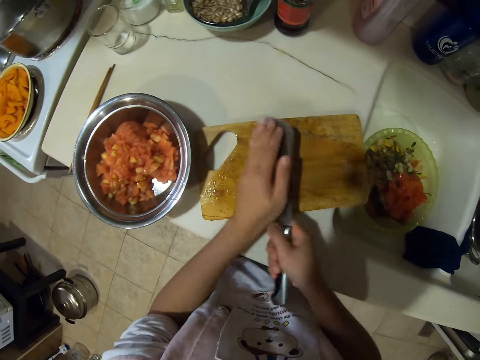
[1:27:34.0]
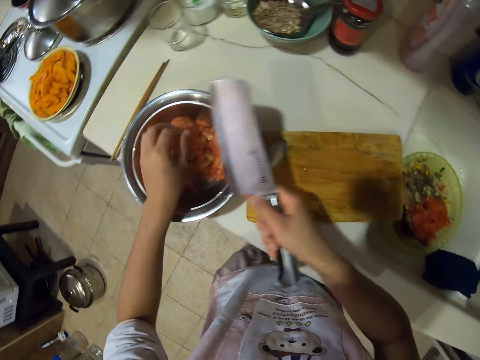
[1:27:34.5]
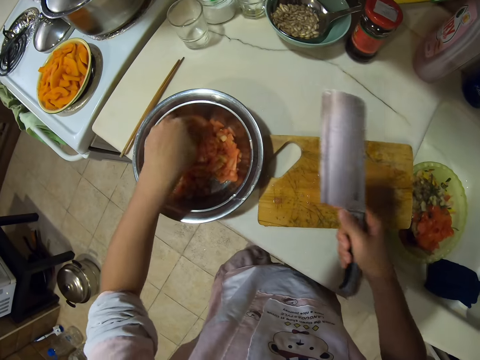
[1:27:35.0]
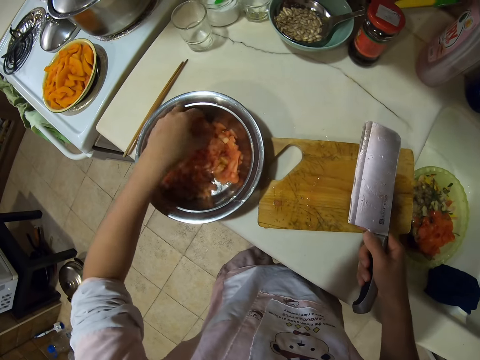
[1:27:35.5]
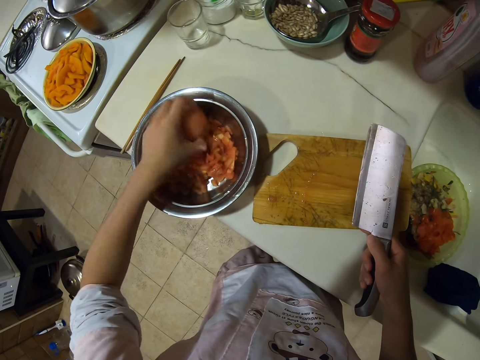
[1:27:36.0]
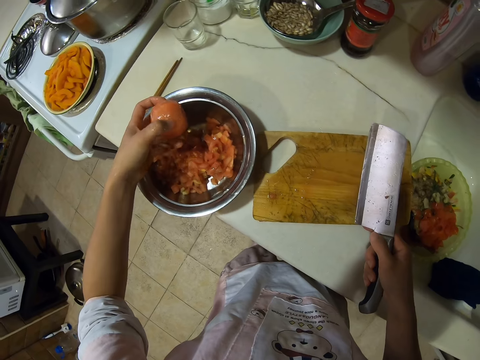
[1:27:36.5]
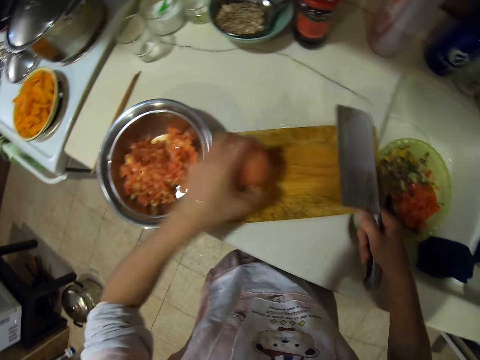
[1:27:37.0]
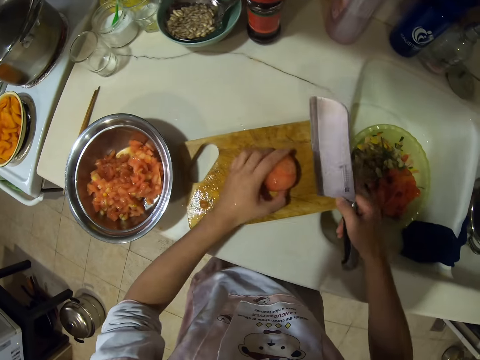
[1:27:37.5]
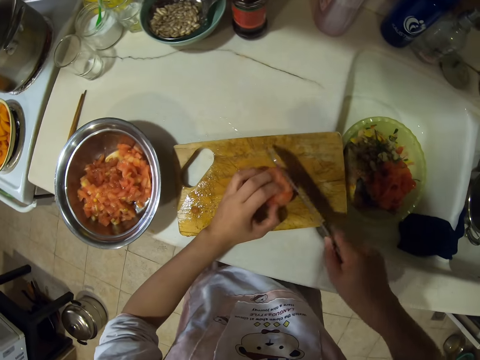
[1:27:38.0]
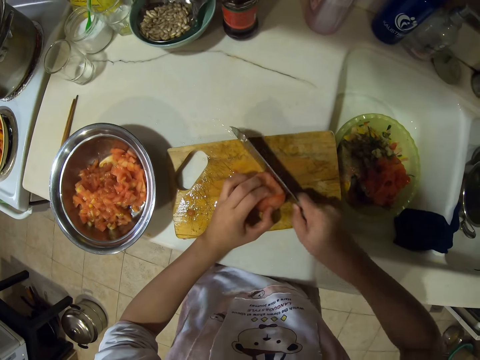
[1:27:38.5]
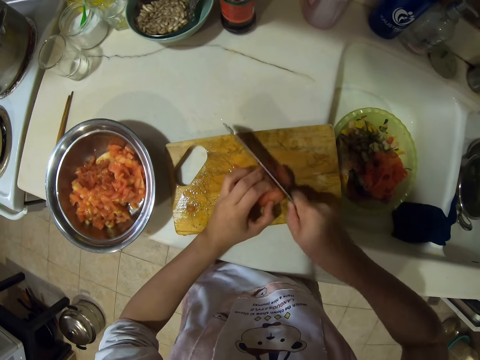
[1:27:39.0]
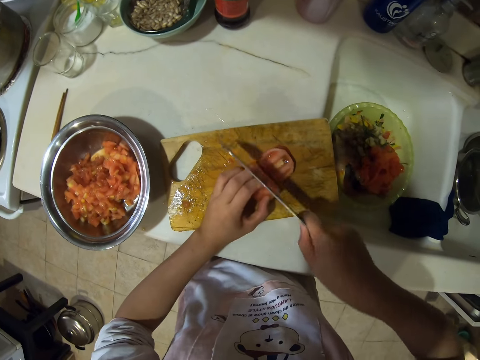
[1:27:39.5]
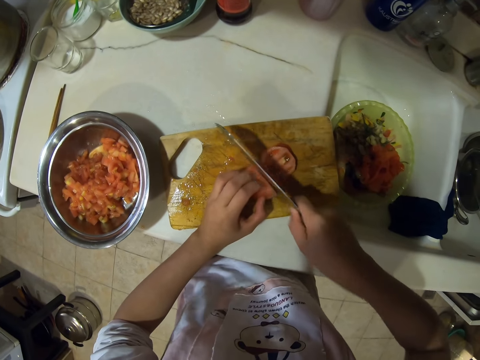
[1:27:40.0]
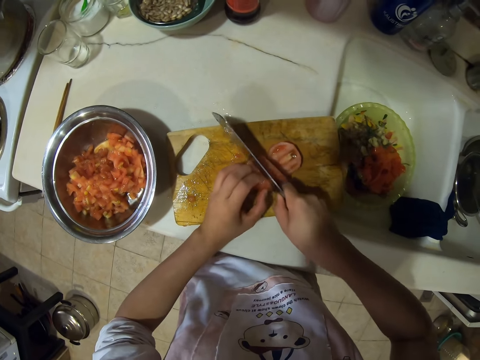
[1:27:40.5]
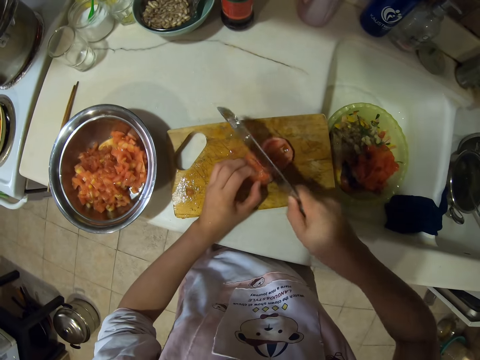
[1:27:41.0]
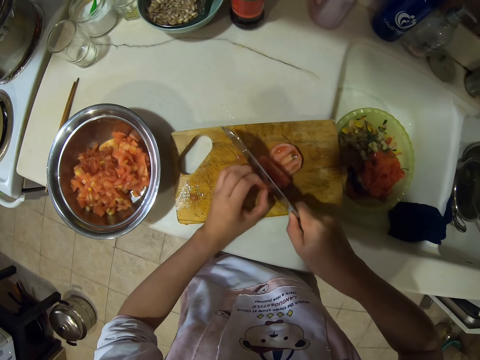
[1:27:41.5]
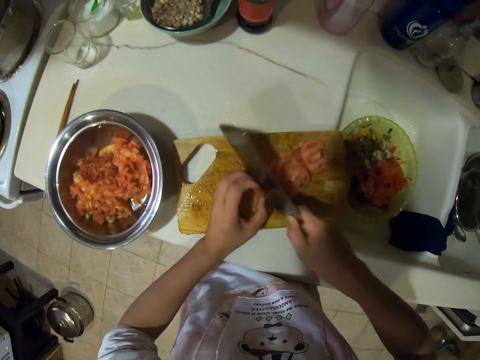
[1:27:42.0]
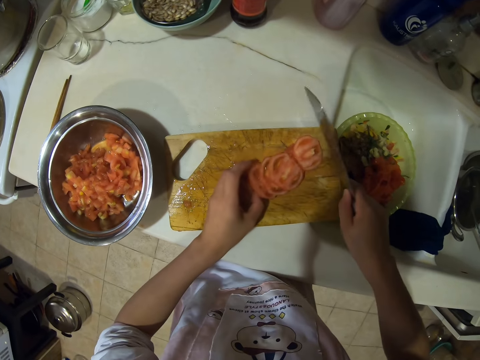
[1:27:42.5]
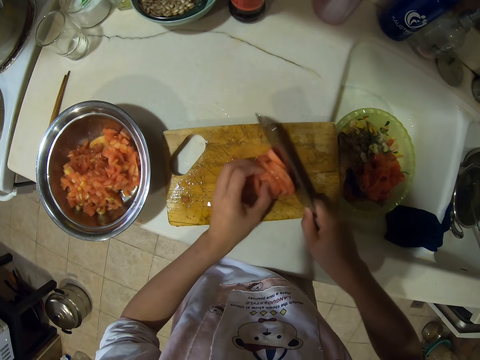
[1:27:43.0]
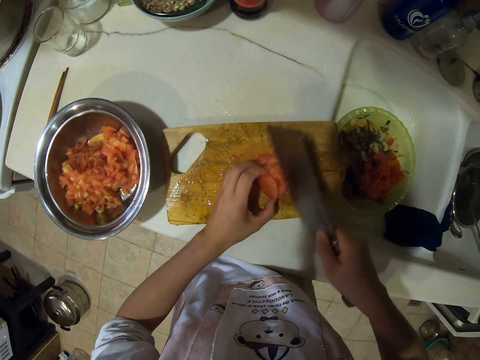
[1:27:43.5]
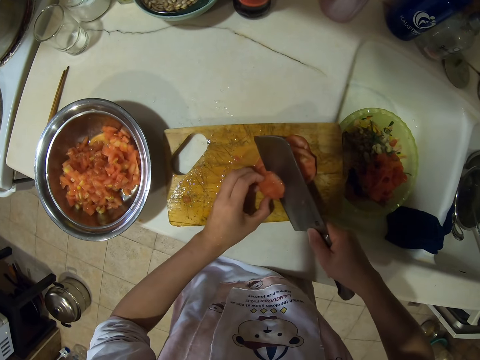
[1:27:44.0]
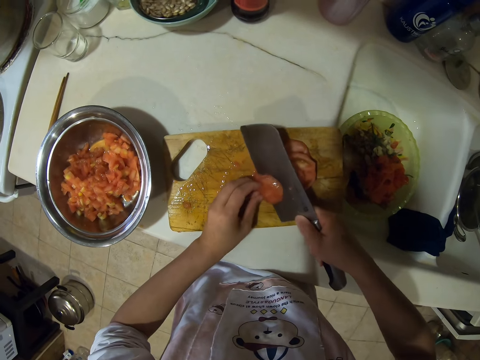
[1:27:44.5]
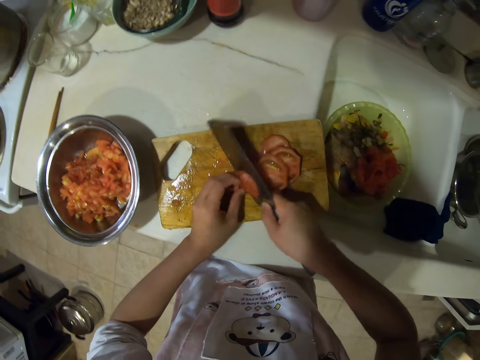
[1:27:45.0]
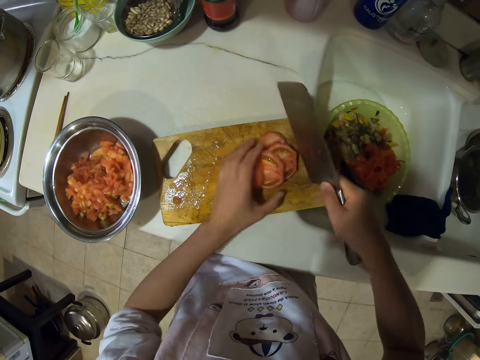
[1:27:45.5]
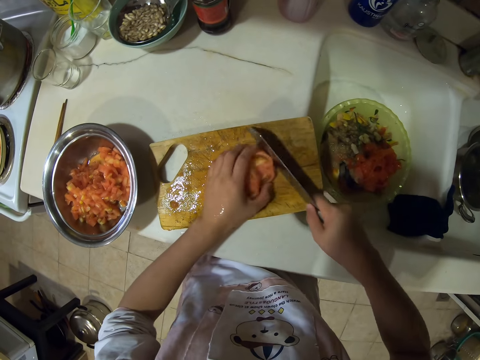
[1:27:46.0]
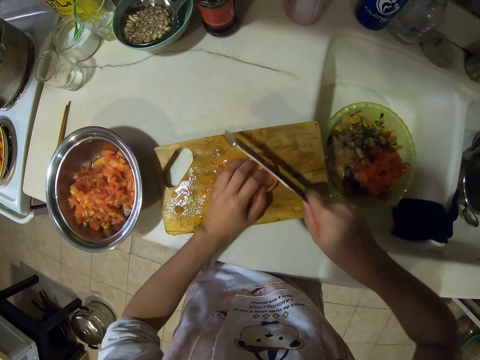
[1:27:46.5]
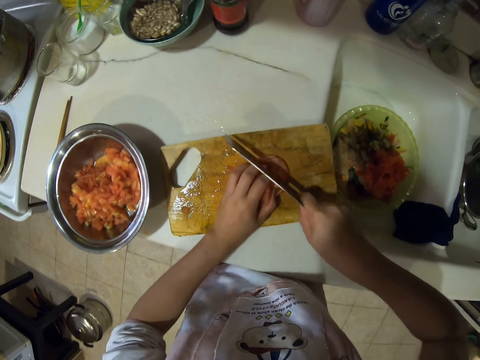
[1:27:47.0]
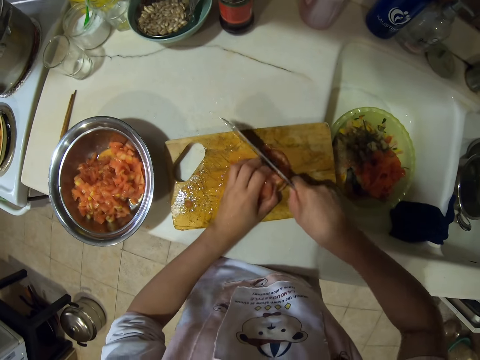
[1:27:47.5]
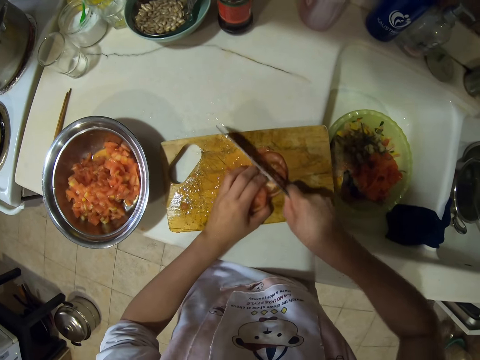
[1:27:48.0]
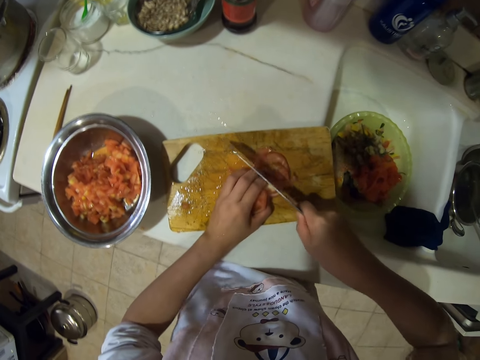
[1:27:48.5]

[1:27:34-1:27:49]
The camera wearer picks a tomato and puts the tomato in a bowl. They move tomatoes. They pick a tomato and put the tomato on a chopping board or cutting board. They move the cutting board. They chop the tomato. They gather tomato slices, slice the tomato, gather the tomatoes and slice the tomatoes.

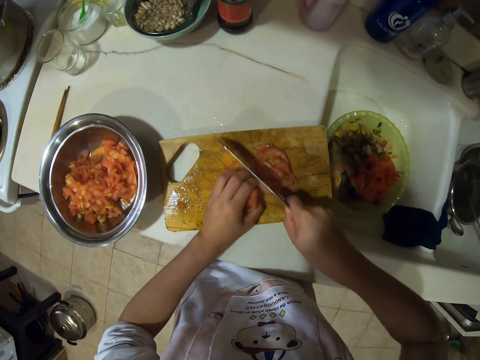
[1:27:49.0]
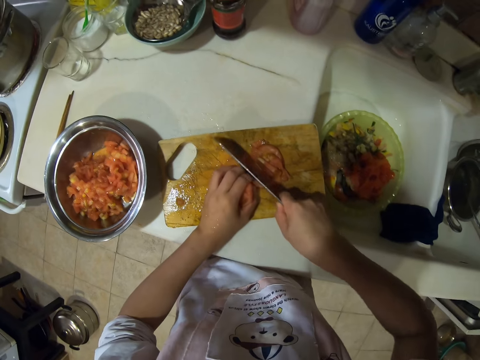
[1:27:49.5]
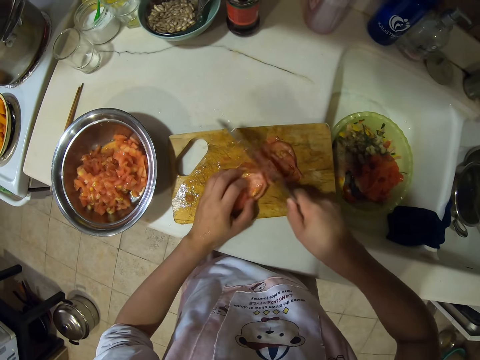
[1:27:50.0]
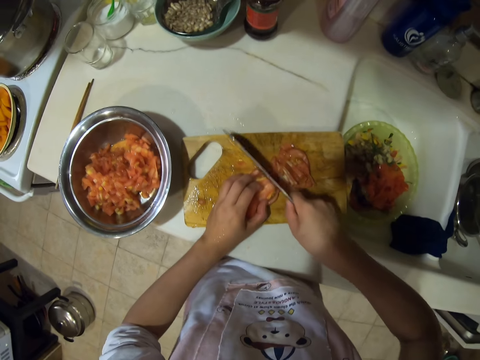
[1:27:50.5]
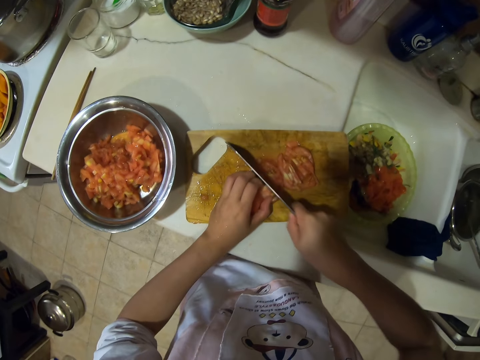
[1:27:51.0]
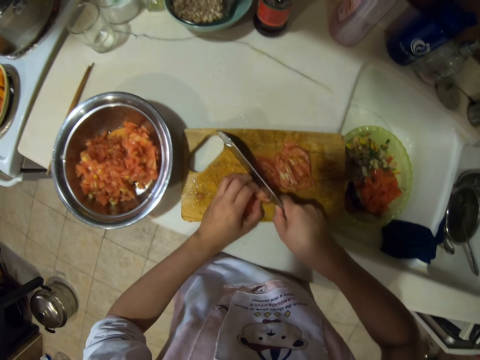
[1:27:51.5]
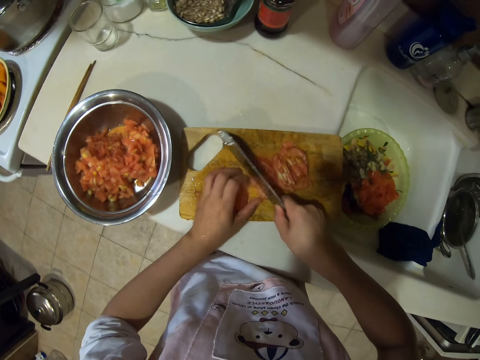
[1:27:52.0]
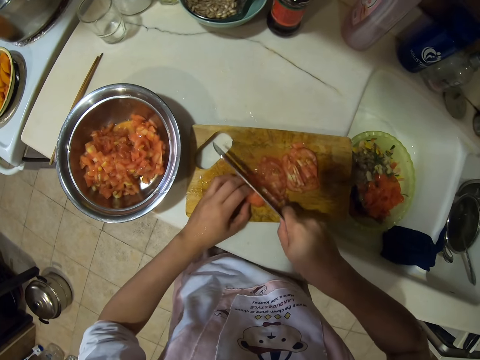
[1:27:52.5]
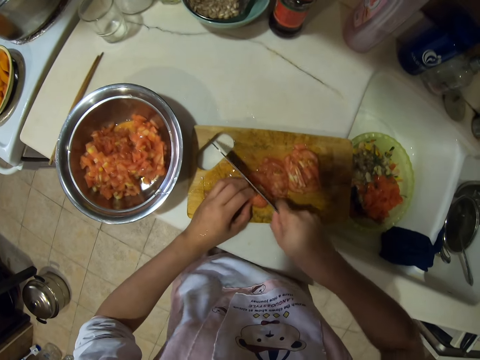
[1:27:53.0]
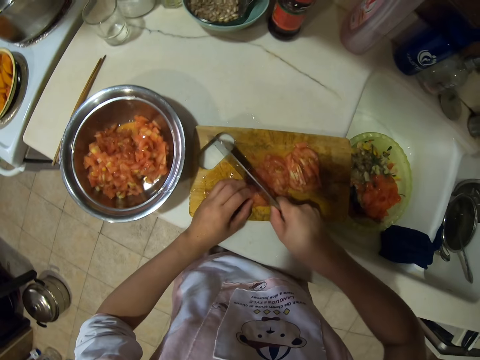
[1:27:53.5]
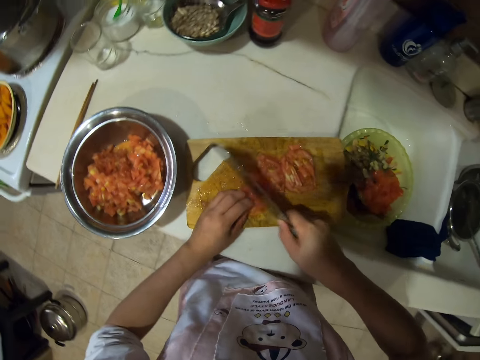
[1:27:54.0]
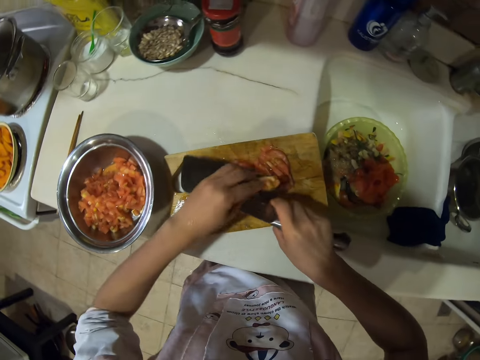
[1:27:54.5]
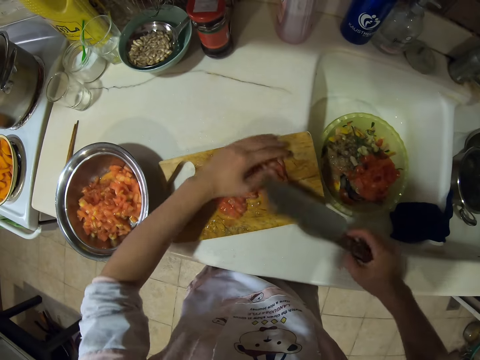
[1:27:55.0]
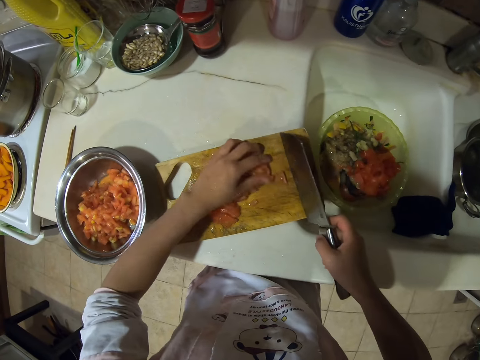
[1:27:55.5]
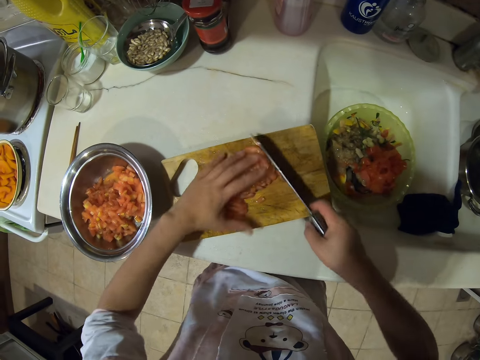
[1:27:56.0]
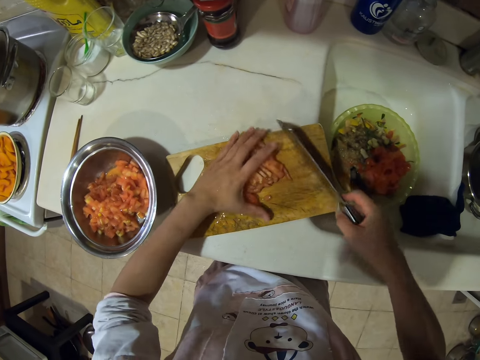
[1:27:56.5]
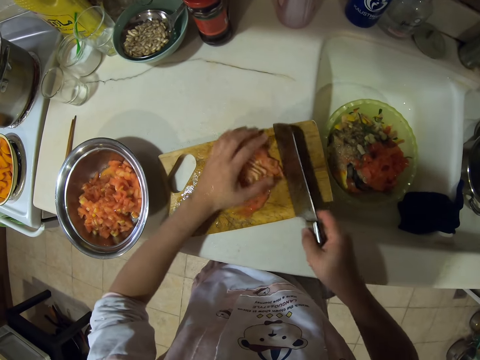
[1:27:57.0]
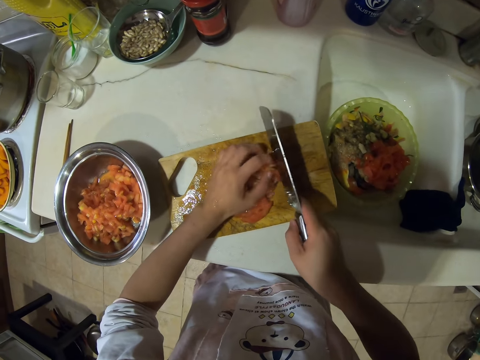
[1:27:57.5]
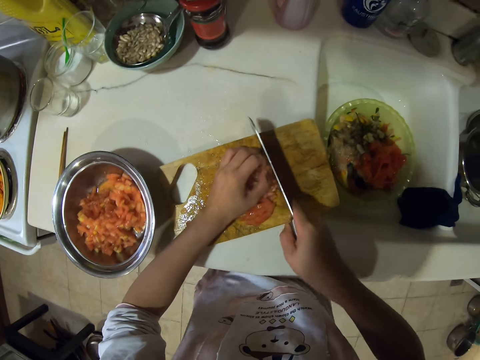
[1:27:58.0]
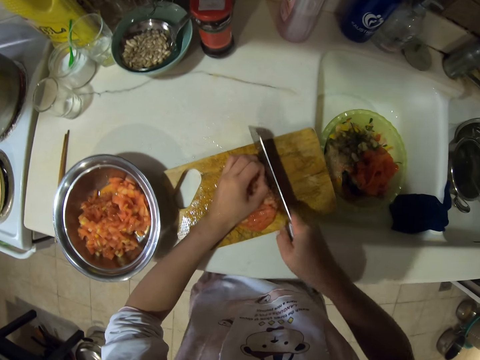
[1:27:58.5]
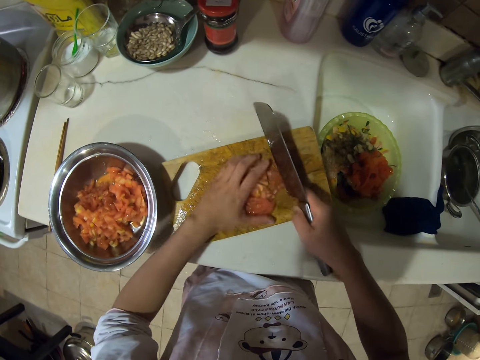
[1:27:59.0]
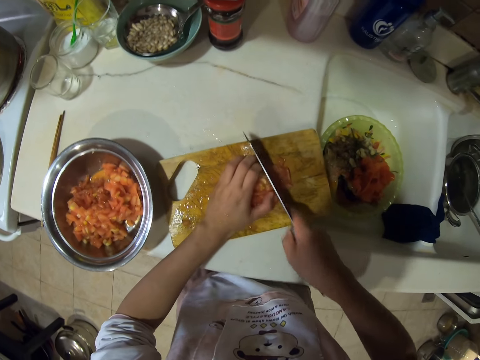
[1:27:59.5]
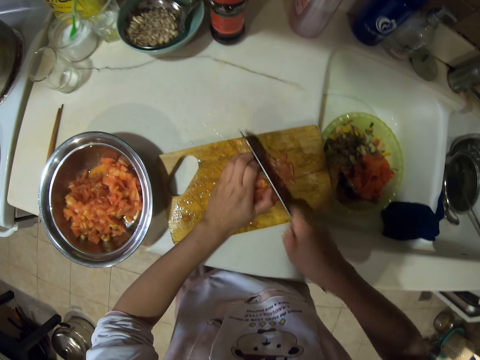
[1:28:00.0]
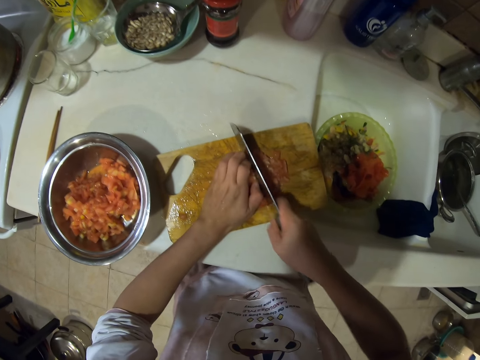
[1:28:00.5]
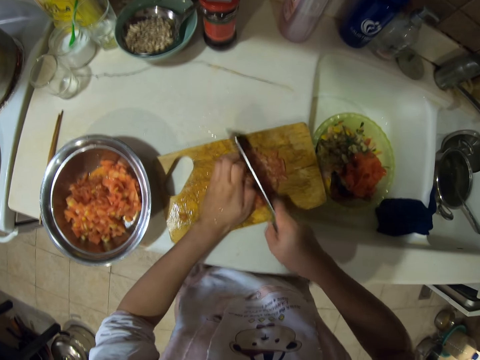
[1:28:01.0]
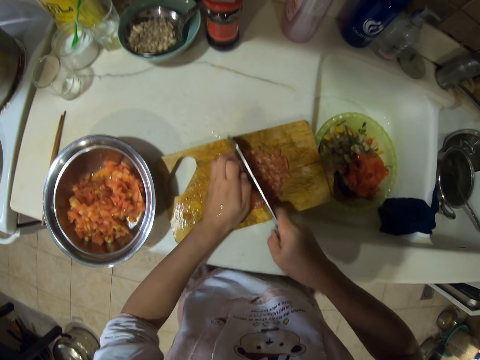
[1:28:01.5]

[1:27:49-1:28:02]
The camera wearer moves their hand. They slice tomatoes, move a tomato slice, remove a tomato from the knife, gather the tomatoes, chop the tomatoes, move the tomatoes and chop the tomatoes.
